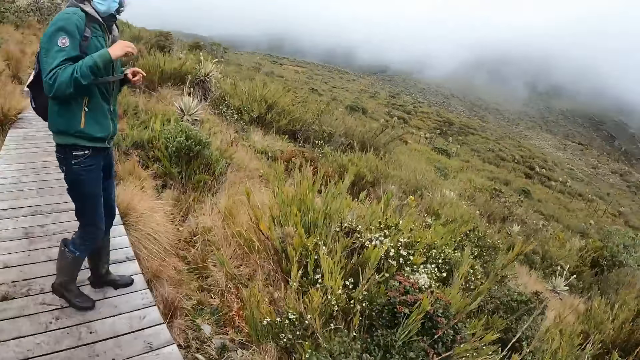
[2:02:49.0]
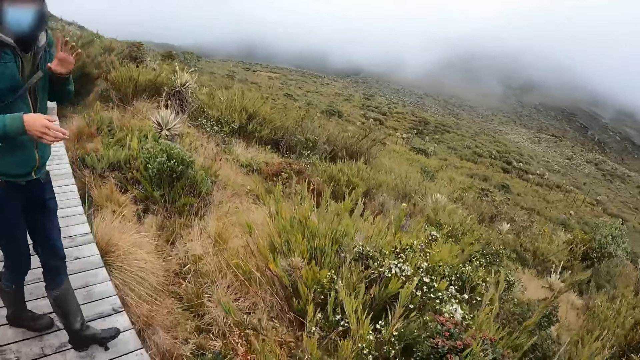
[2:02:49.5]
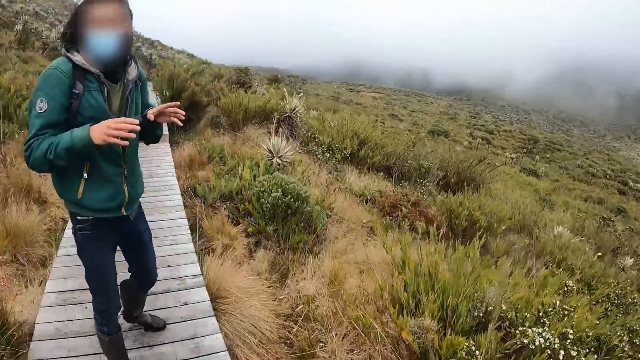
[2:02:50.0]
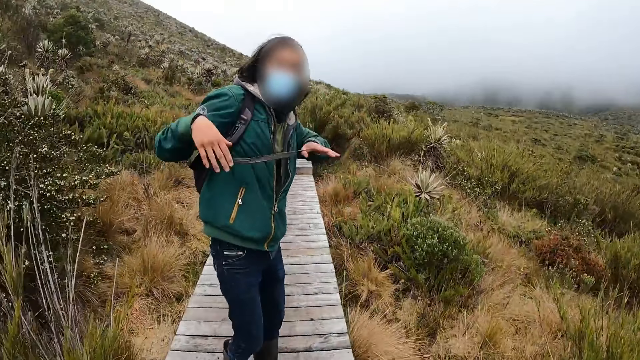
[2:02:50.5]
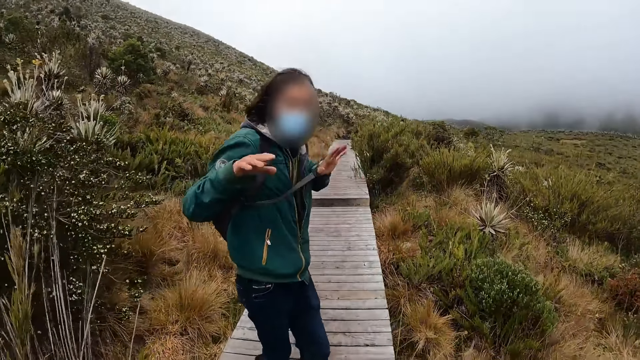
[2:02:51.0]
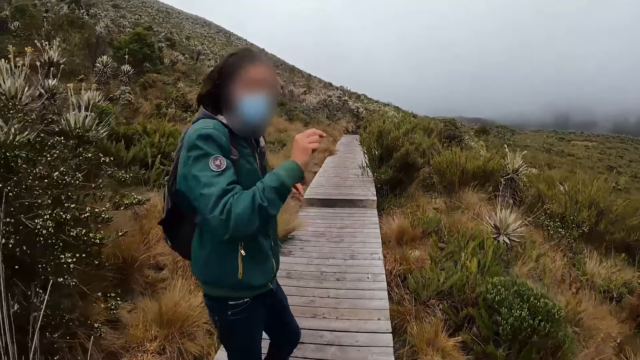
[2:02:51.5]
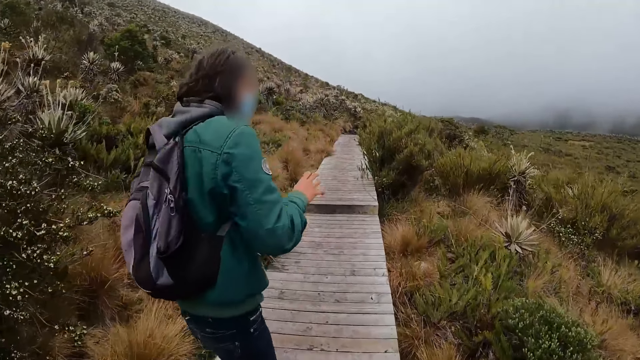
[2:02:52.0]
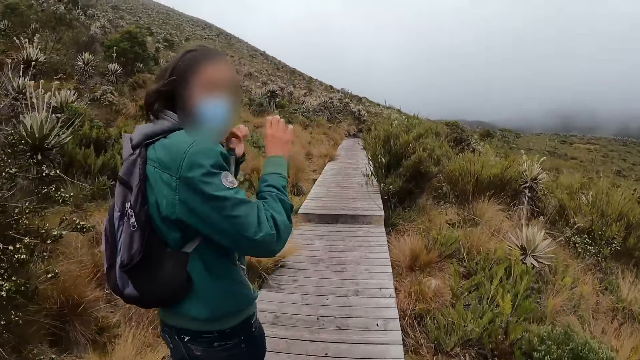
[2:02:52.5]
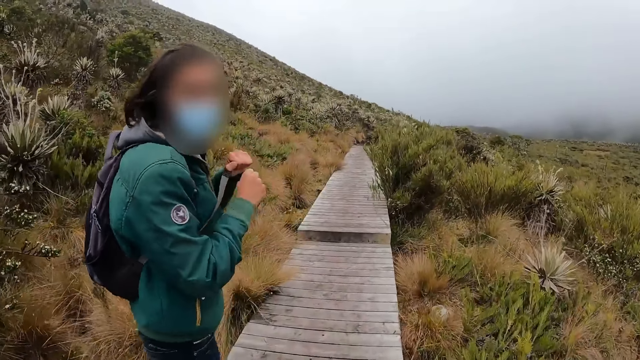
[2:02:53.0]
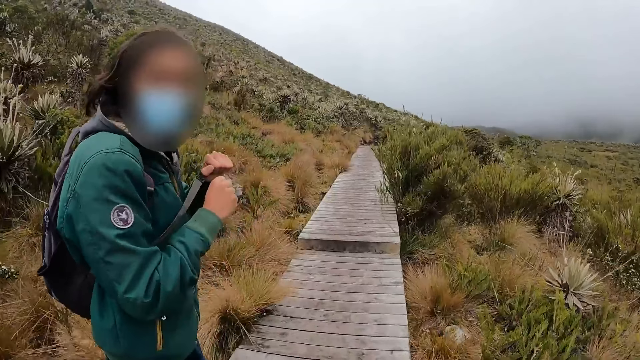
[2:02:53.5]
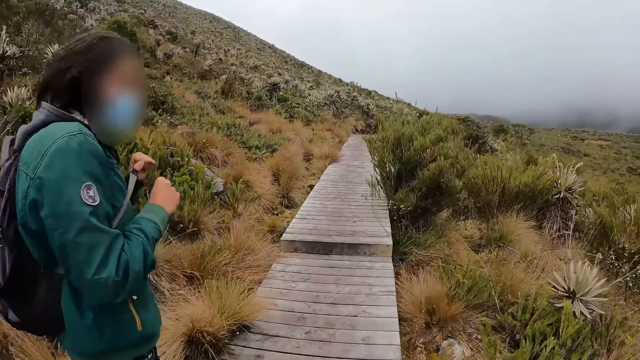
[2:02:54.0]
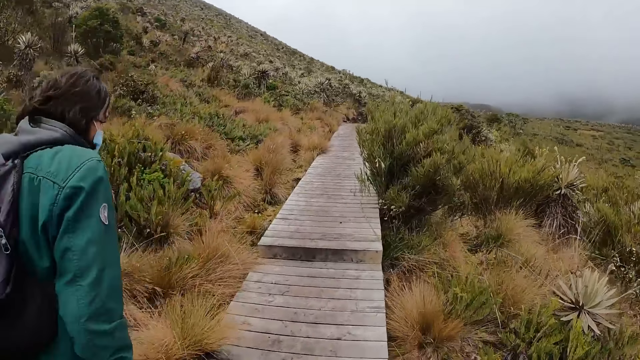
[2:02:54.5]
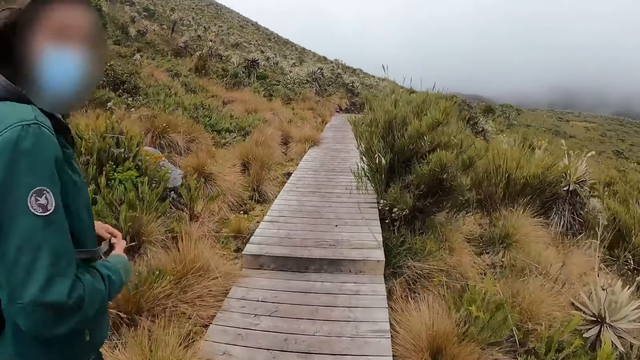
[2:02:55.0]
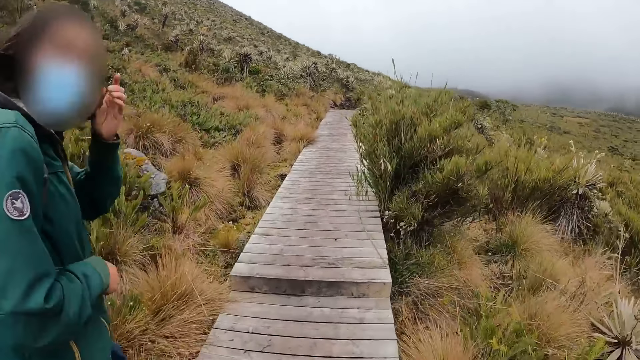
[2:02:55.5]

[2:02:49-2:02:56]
The camera wearer interacts with the man.

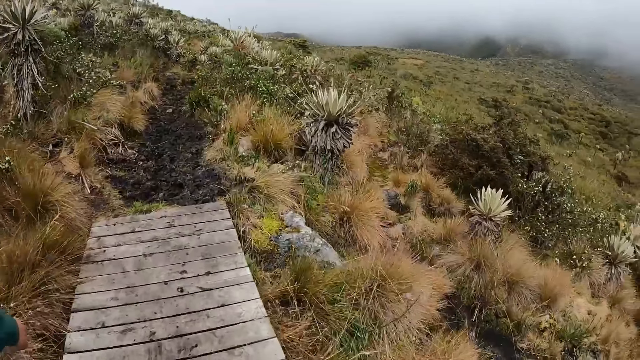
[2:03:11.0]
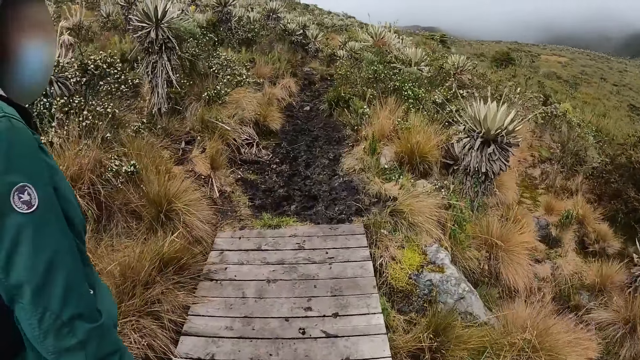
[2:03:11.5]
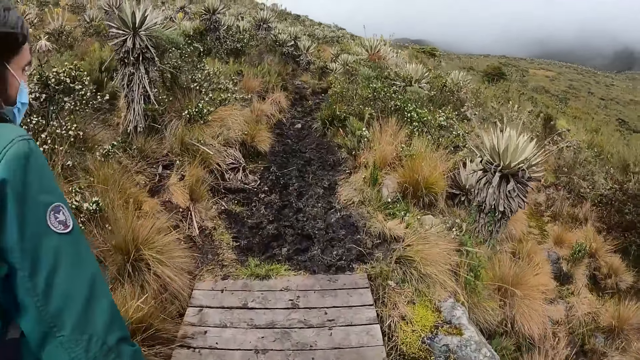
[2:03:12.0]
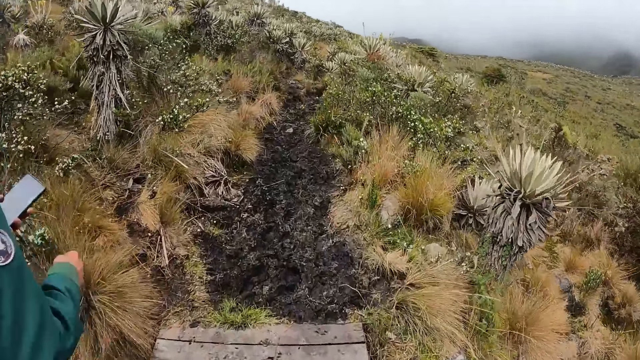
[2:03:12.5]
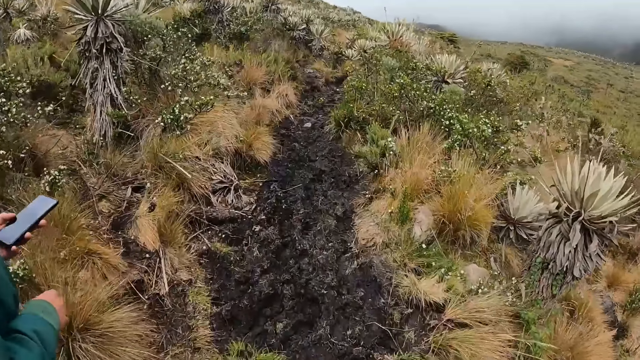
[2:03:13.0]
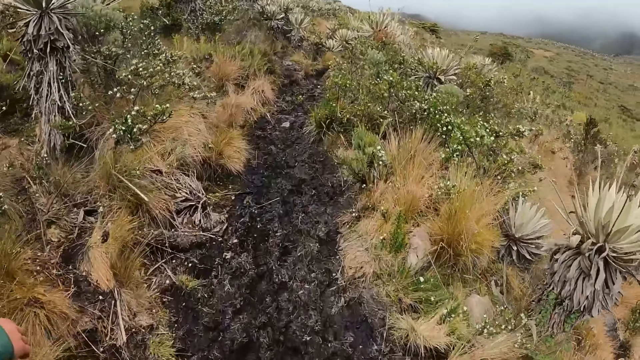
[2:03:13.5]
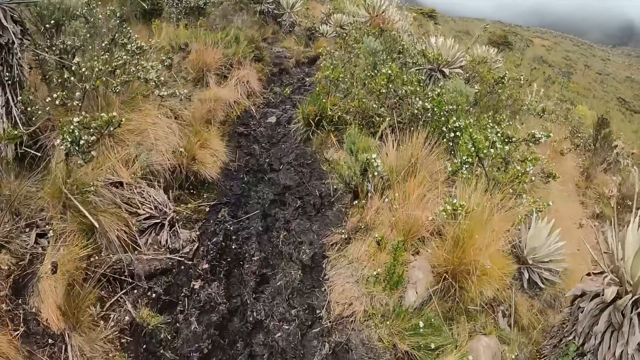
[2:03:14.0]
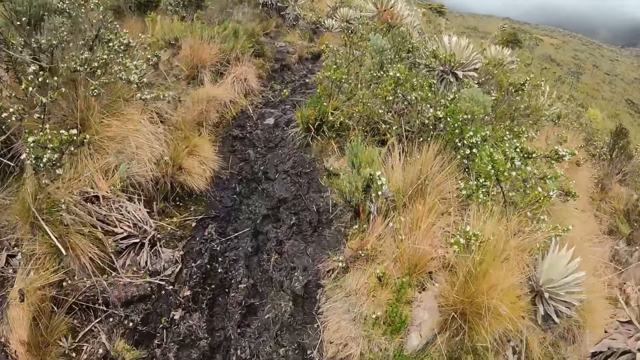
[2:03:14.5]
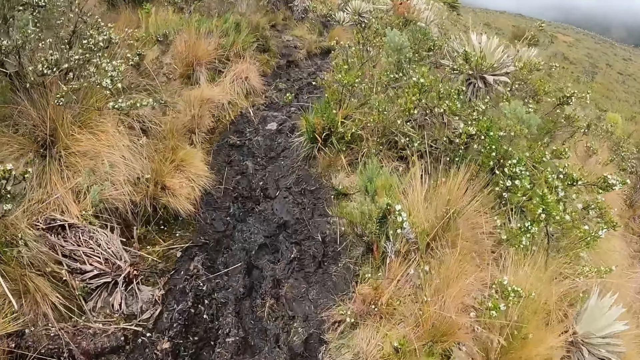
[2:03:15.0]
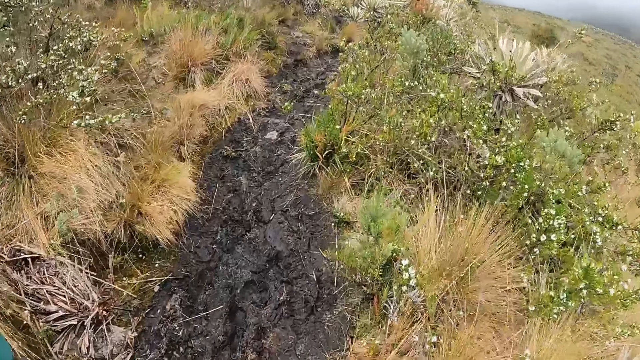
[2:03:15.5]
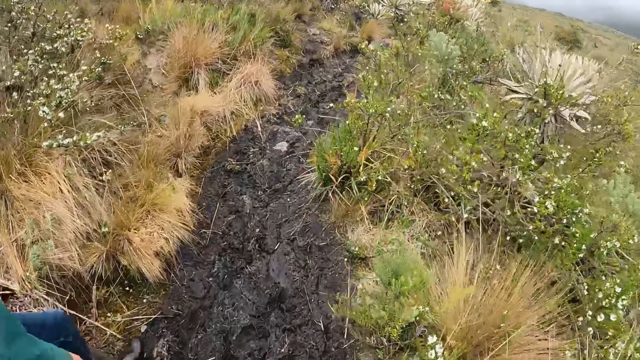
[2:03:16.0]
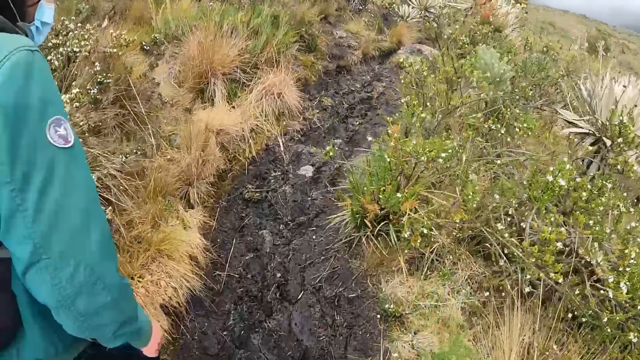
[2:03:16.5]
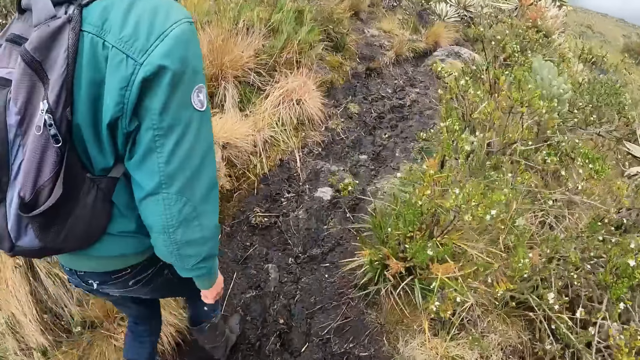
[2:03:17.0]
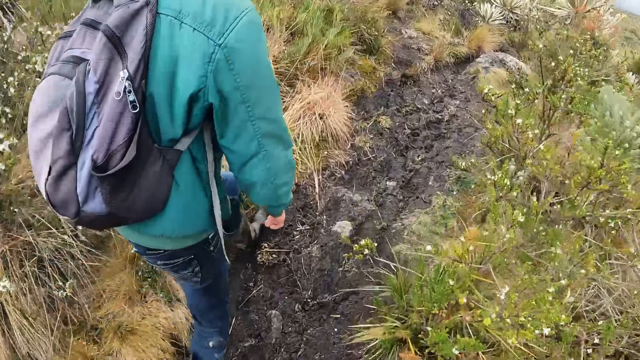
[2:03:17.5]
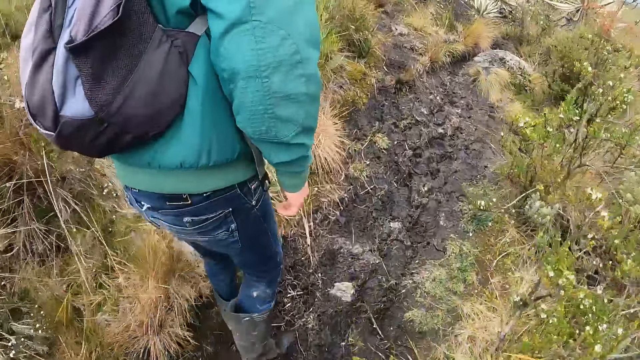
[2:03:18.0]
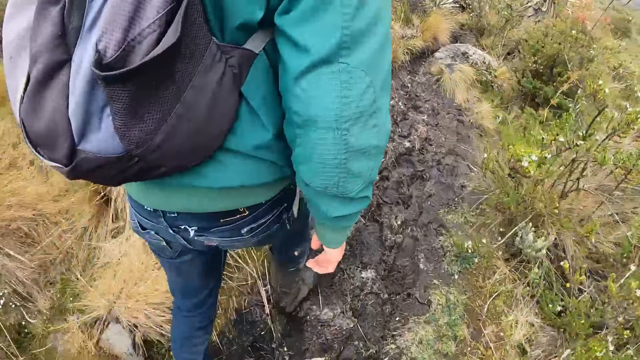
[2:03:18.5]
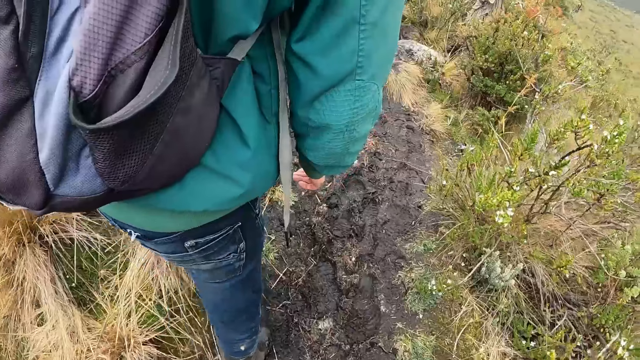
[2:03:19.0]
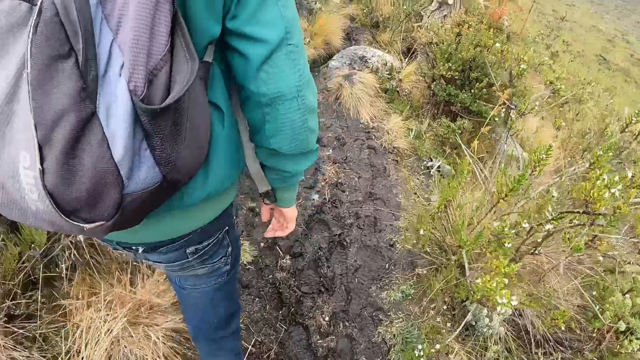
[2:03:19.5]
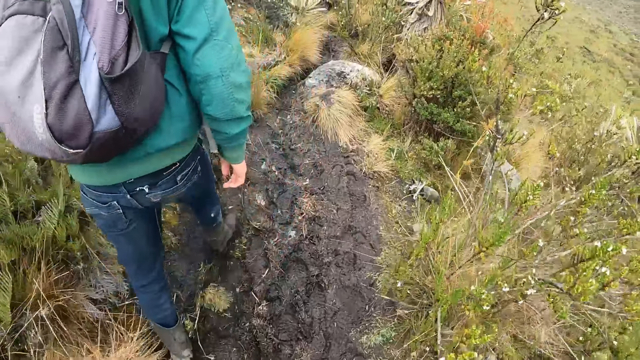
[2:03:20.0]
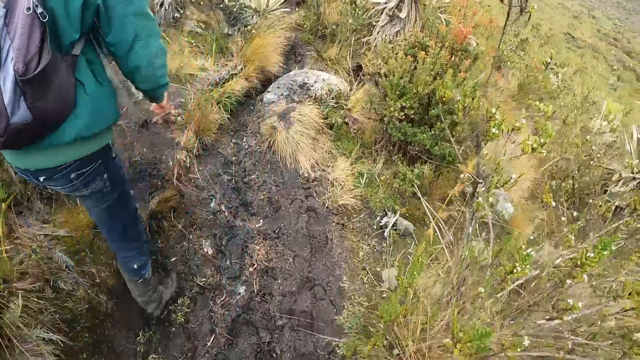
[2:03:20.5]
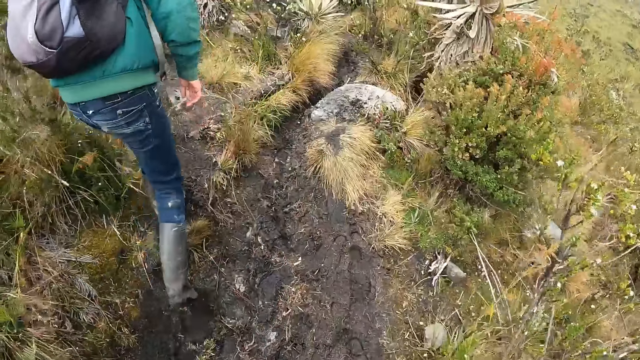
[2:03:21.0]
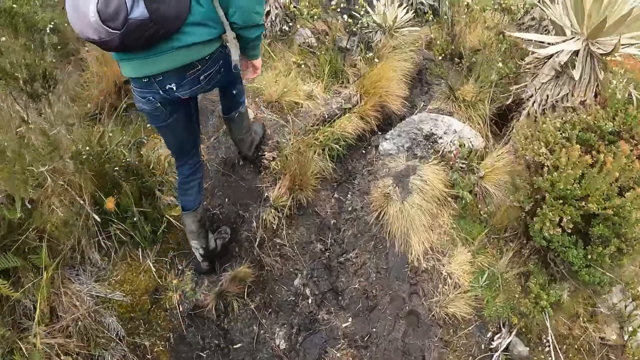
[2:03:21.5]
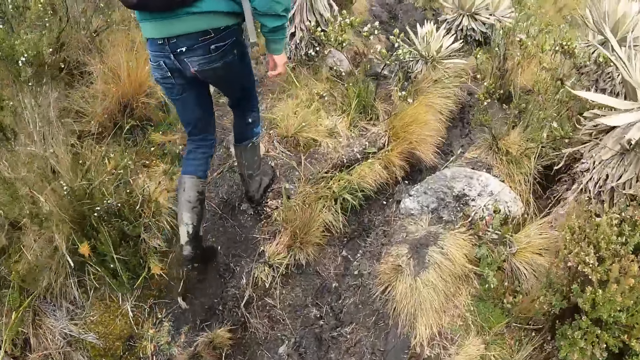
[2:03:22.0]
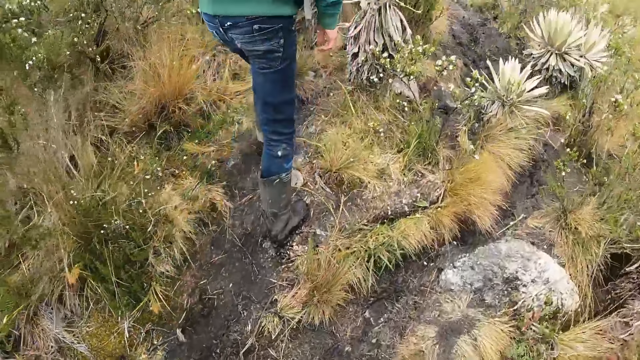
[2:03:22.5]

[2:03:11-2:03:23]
The man presses his phone with his left hand and holds the cell phone. The camera wearer walks on the path. The man walks on the path.
